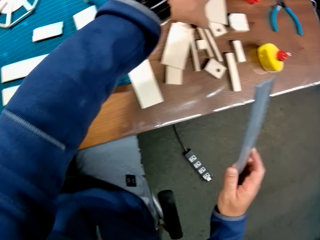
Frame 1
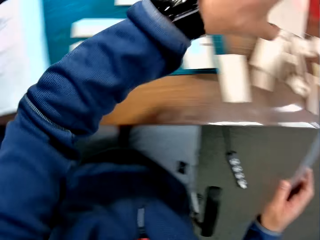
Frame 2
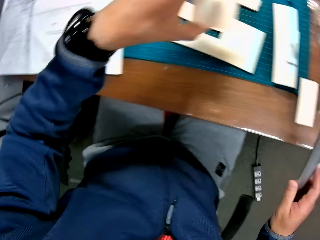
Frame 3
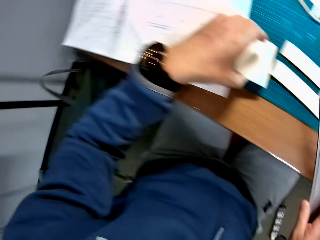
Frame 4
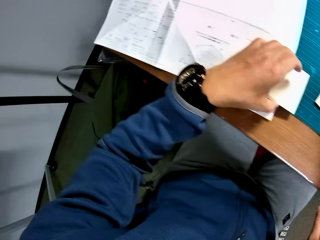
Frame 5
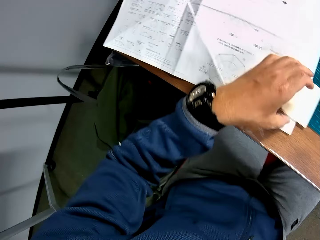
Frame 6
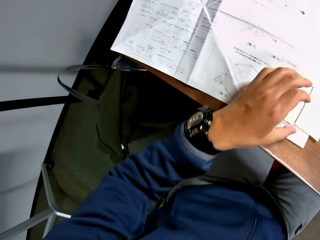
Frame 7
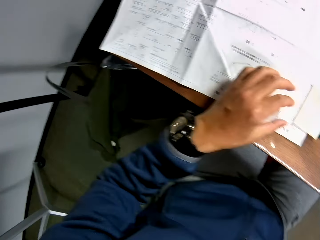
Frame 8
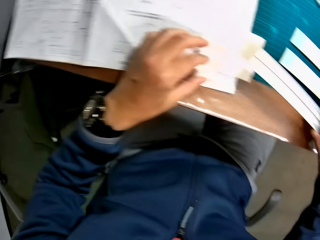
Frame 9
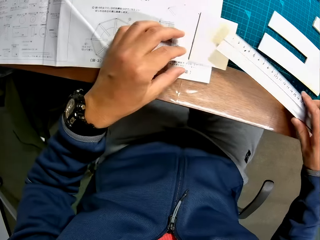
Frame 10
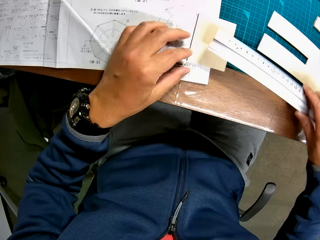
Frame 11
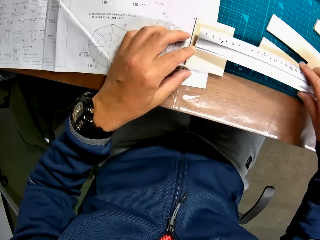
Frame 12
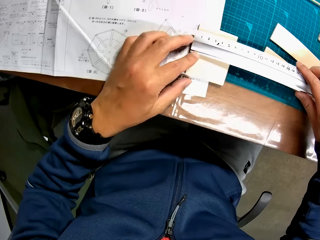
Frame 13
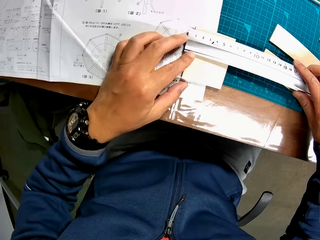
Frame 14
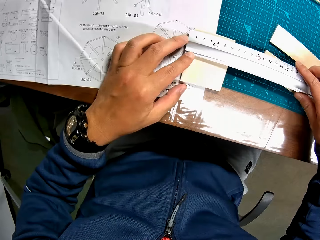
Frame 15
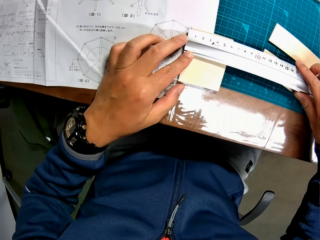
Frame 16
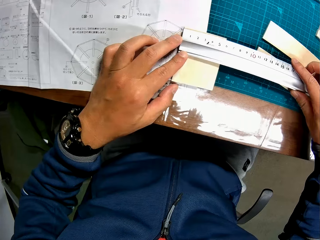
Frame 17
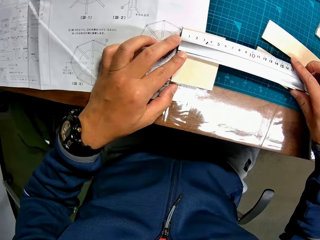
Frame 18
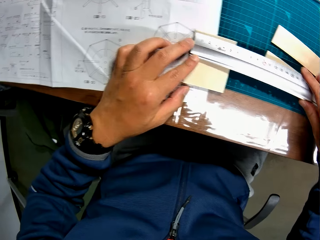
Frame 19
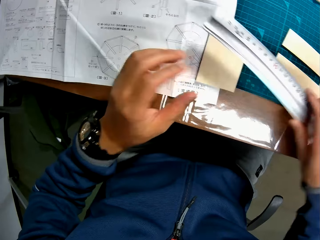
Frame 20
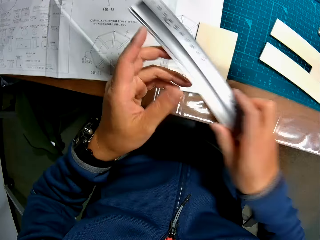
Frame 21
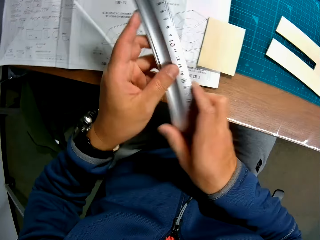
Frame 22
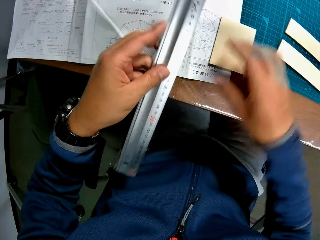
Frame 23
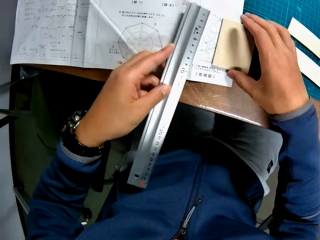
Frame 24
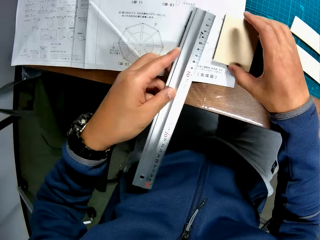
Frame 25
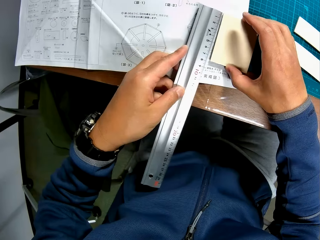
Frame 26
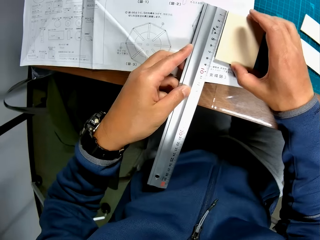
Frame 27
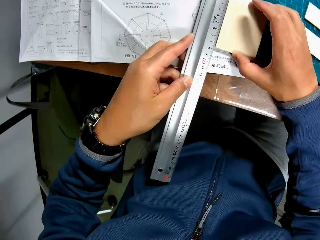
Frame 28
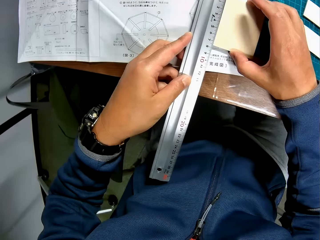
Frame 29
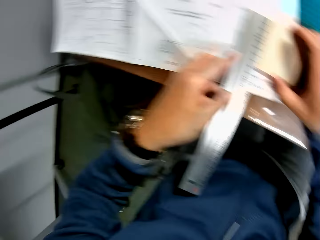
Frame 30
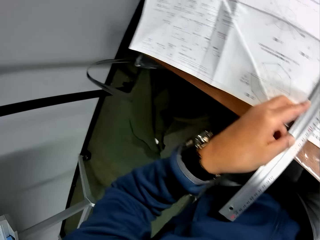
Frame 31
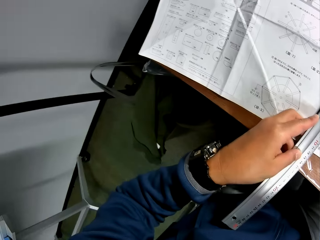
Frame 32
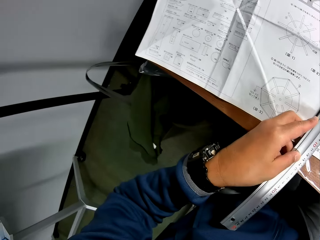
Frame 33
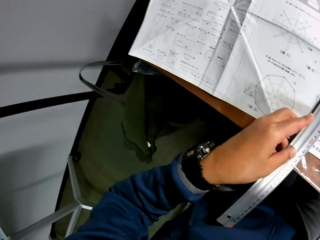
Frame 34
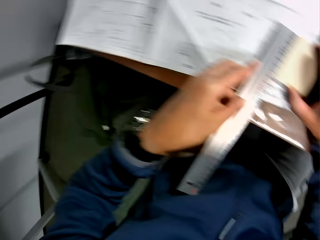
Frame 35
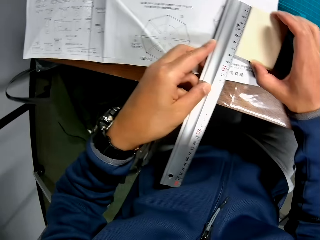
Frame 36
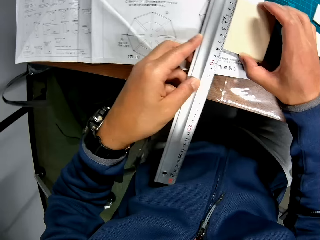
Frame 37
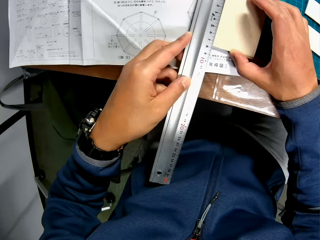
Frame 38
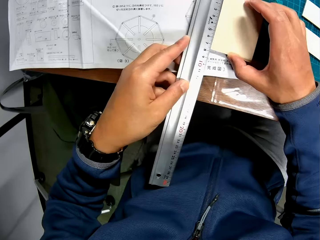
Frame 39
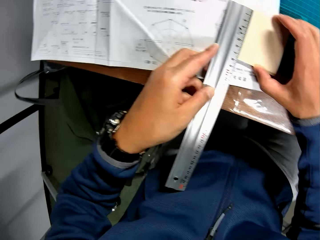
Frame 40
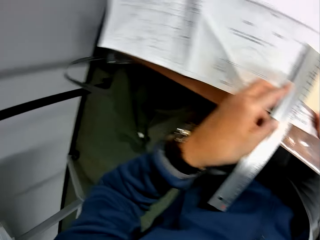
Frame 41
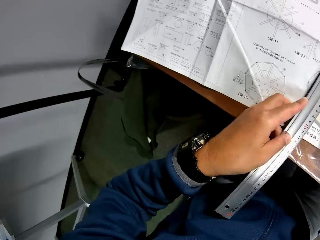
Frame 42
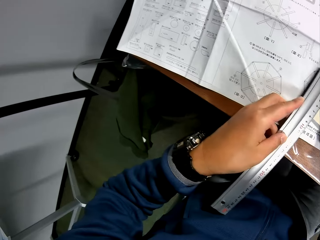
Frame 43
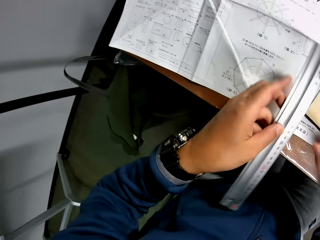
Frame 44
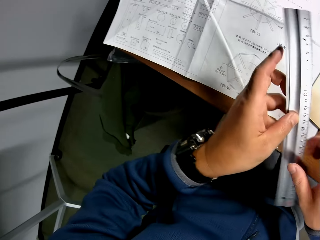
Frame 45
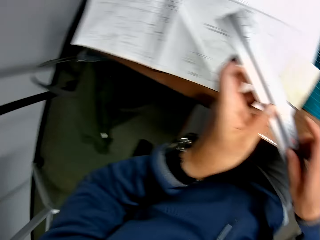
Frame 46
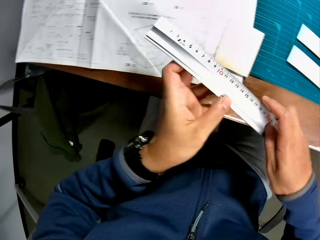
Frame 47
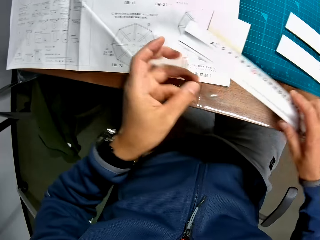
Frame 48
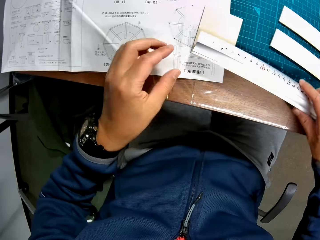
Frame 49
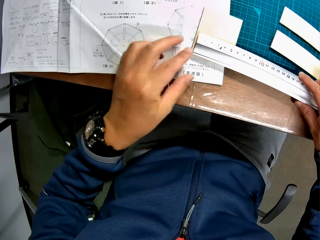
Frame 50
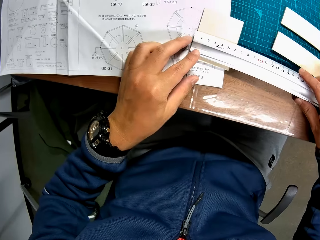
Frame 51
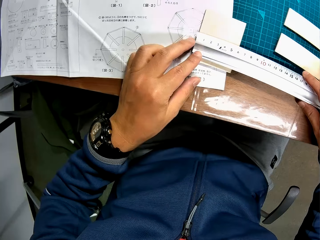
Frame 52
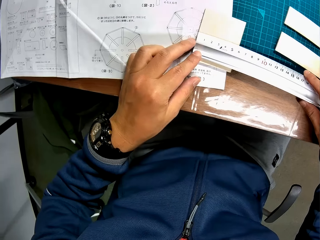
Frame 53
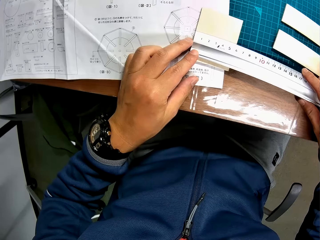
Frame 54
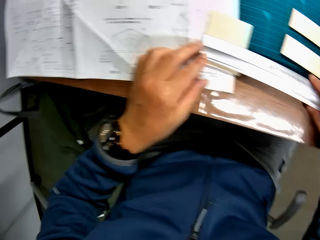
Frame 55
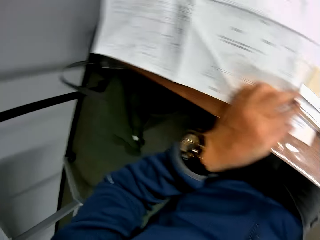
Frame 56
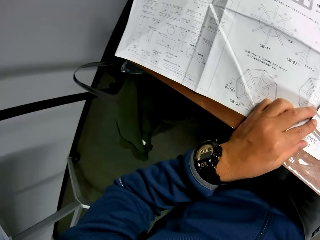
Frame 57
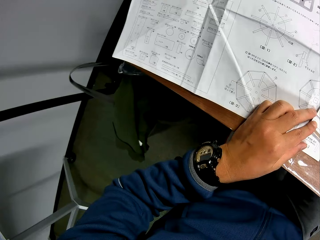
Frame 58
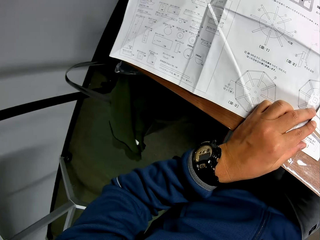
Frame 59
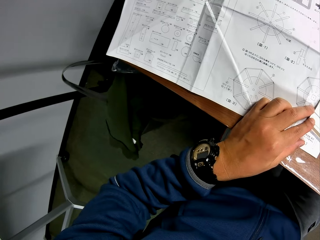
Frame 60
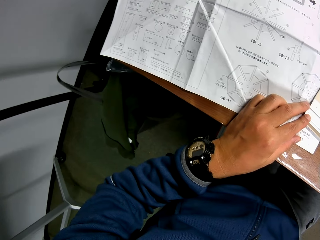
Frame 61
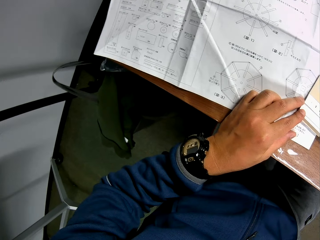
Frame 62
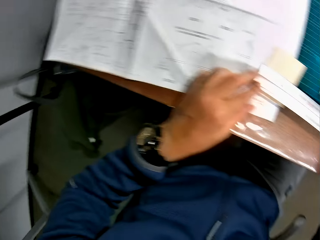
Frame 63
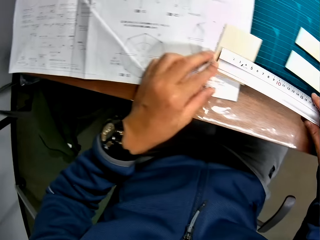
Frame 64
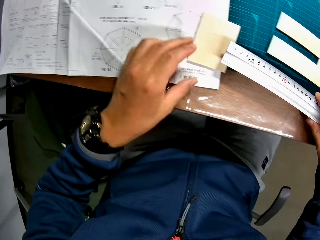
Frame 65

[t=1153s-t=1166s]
The camera wearer picks up a piece of mechanical model or wood from the table with his left hand. He places the piece of mechanical model on the table with his left hand. He measures the piece of wood using the ruler or meter rule. He places the meter rule on the piece of mechanical model with his right hand. He passes the meter rule from his right hand to his left hand. He places the meter rule by the piece of mechanical model with his left hand, and places his right hand on the piece of mechanical model on the table. He passes the meter rule from his left hand to his right hand. He places the meter rule on the piece of mechanical model with his hands.

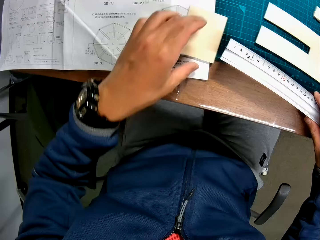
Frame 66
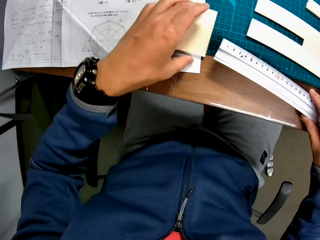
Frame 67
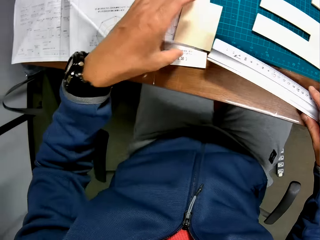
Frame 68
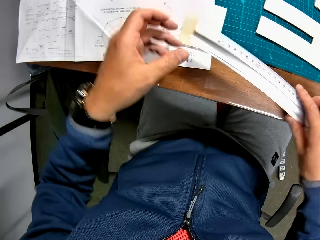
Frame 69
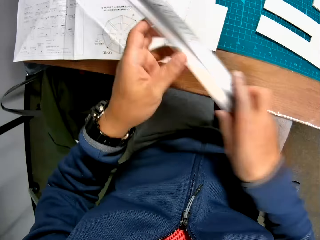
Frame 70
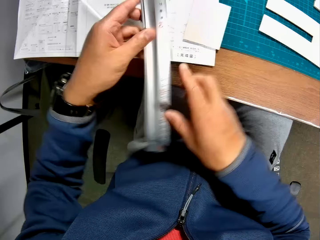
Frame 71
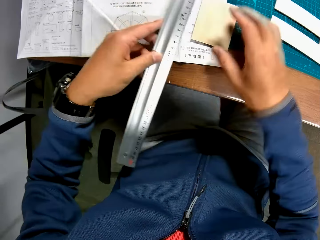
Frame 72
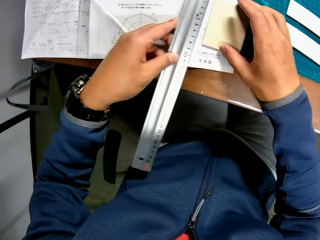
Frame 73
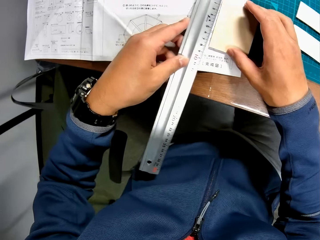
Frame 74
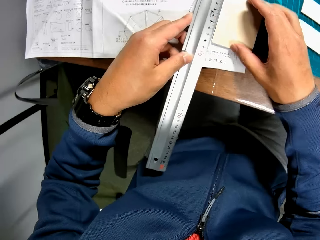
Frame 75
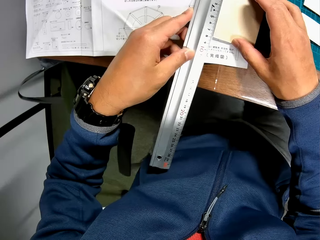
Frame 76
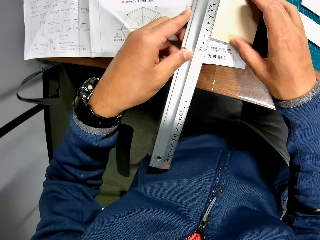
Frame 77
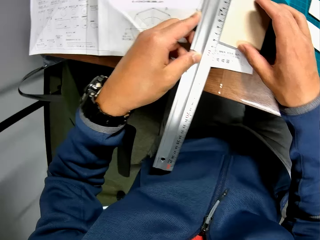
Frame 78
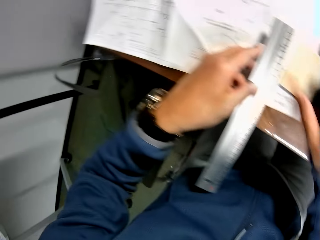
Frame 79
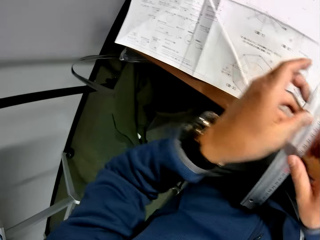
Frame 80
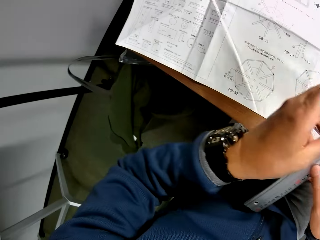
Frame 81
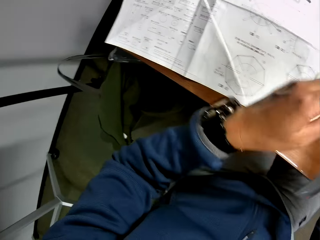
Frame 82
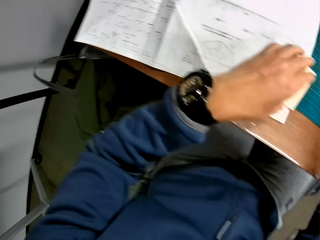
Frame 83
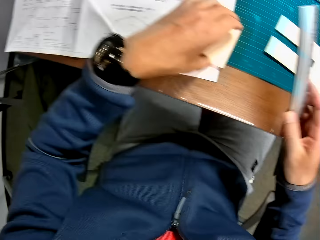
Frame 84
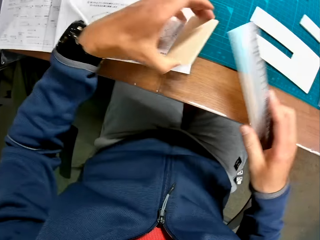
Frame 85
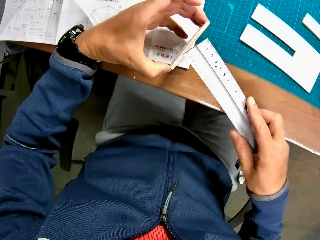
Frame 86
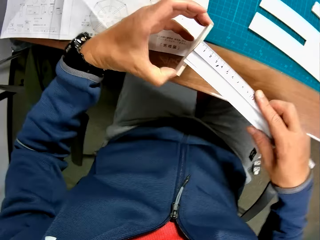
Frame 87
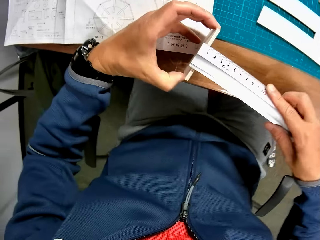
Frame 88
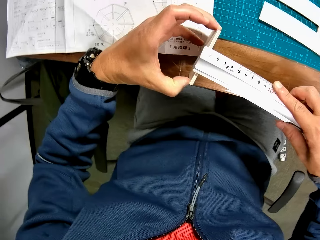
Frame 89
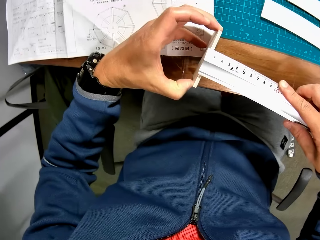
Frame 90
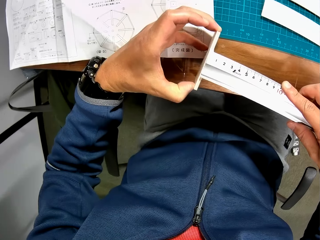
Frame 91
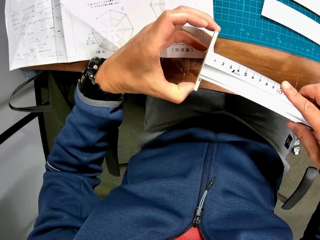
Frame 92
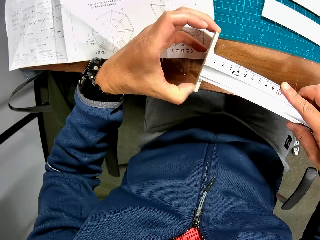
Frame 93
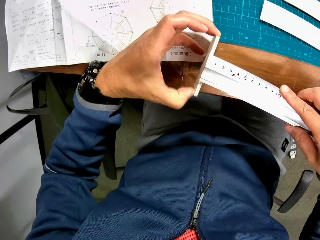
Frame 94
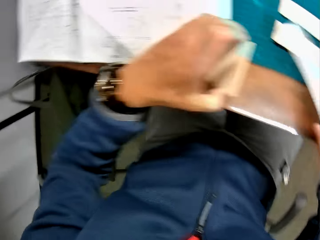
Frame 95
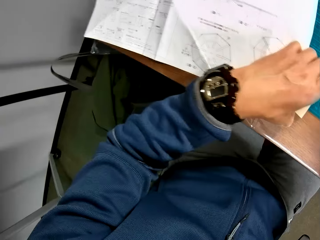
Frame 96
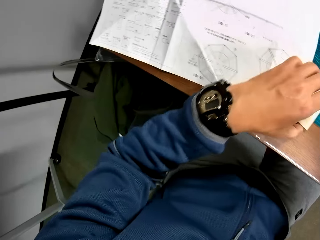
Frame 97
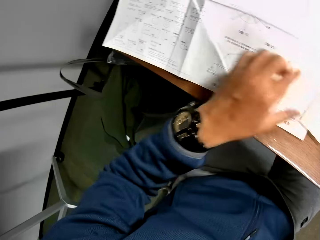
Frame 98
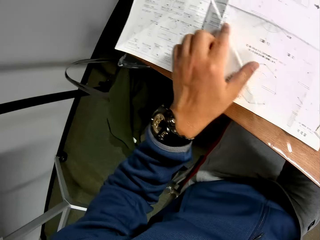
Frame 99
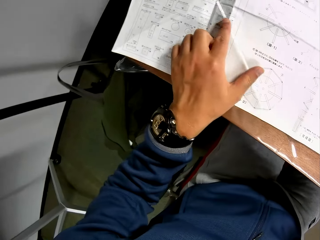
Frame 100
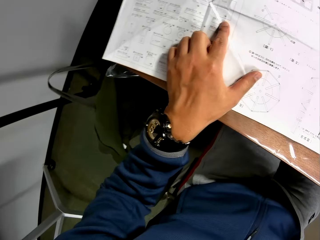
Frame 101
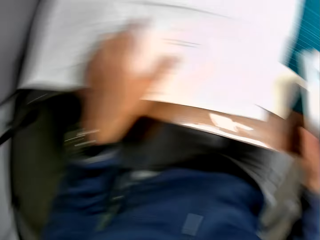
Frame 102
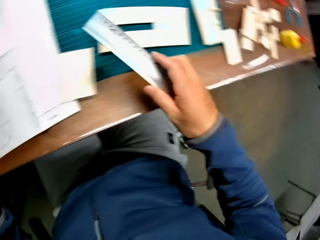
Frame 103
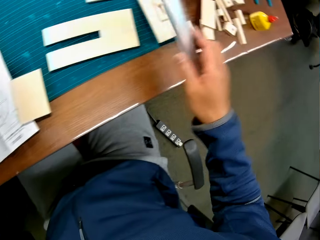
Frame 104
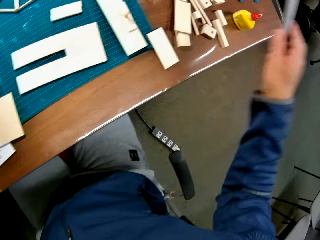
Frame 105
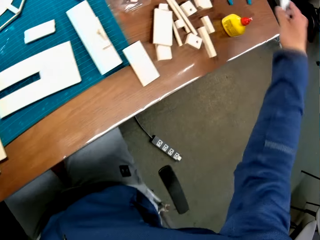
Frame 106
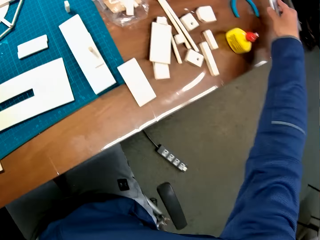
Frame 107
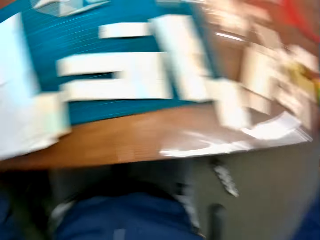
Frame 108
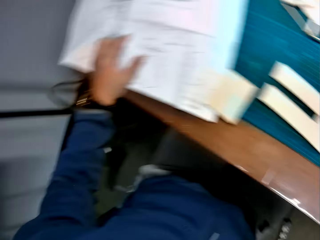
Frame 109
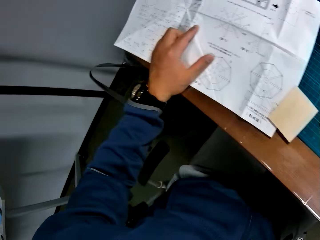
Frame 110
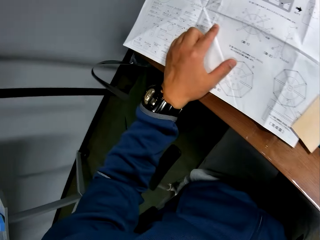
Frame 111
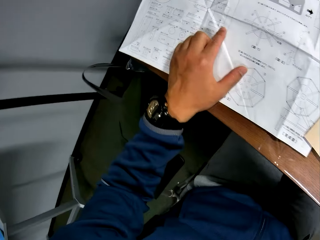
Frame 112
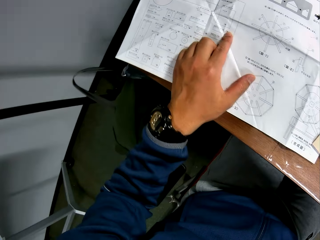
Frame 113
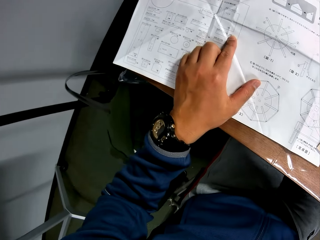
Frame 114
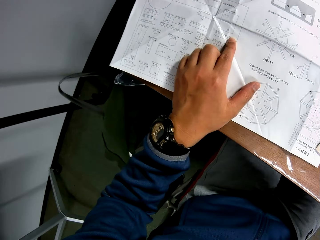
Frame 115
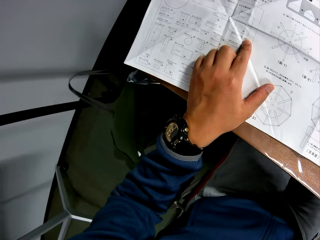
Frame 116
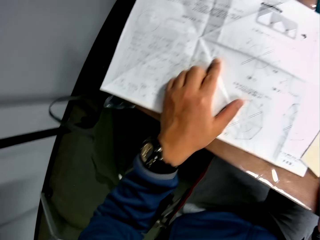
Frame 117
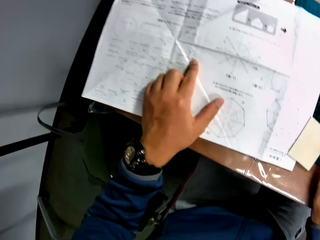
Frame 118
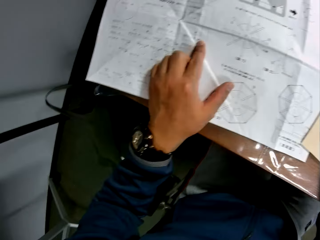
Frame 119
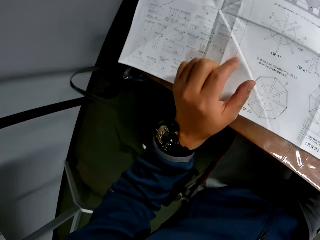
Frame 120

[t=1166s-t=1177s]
The camera wearer passes the meter rule or ruler from his right hand to his left hand. He places the meter rule by the piece of mechanical model or wood with his left hand, and places his right hand on the piece of mechanical model on the table. He passes the meter rule from his left hand to his right hand. He picks up the piece of mechanical model from the table with his left hand. He measures the piece of wood using the ruler. He places the meter rule on the piece of mechanical model. He drops the piece of mechanical model on the table with his left hand. He places his left hand on the mechanical model chart on the table. He reads the paper. He drops the meter rule on the table with his right hand. He reads the paper.
